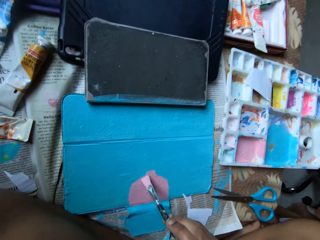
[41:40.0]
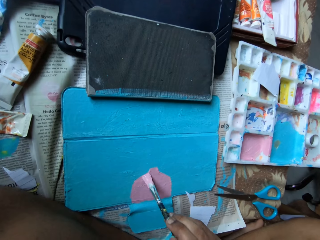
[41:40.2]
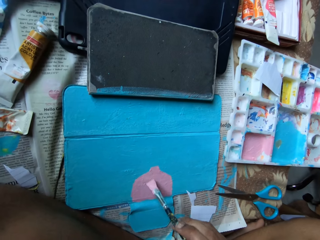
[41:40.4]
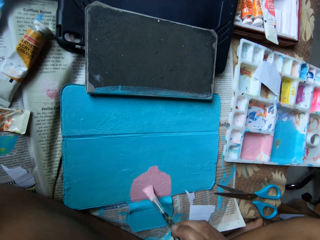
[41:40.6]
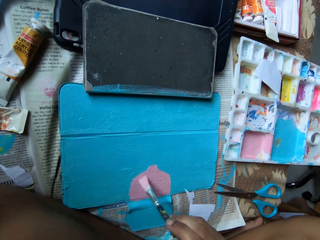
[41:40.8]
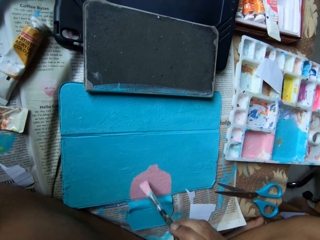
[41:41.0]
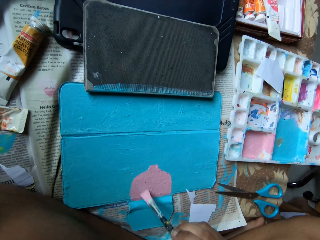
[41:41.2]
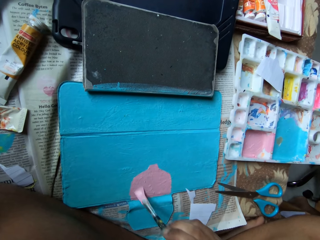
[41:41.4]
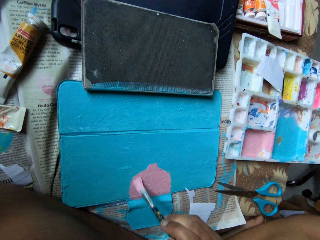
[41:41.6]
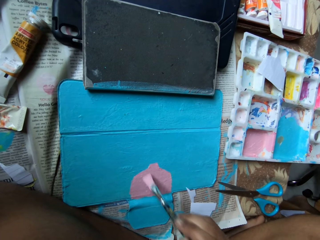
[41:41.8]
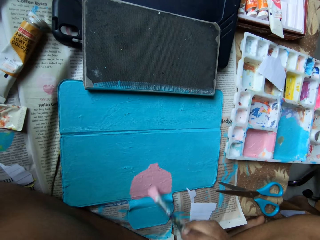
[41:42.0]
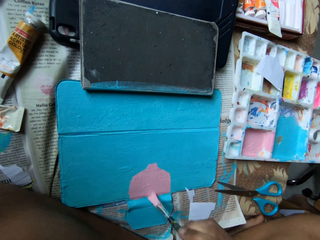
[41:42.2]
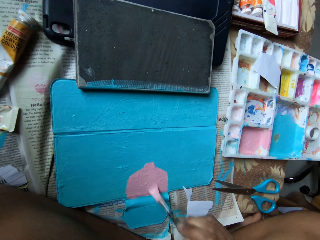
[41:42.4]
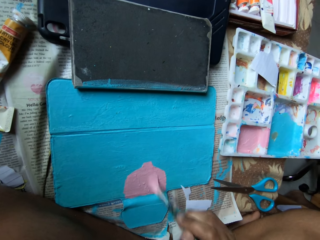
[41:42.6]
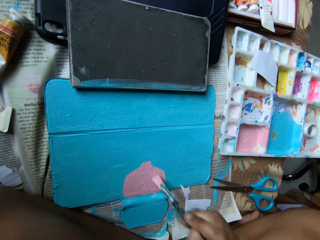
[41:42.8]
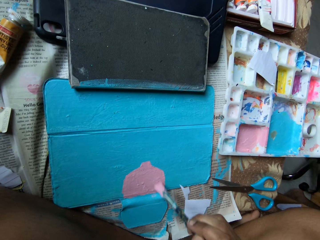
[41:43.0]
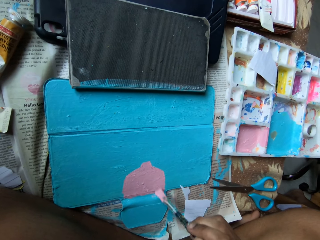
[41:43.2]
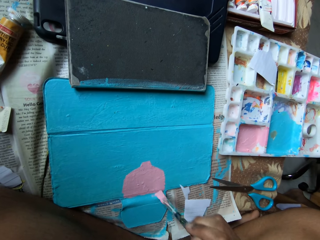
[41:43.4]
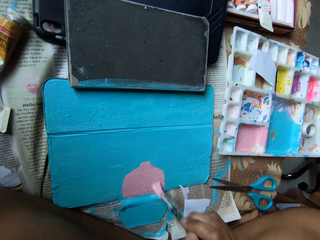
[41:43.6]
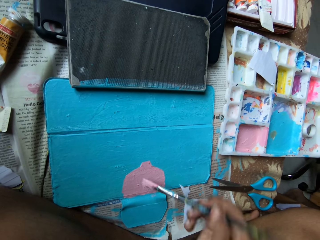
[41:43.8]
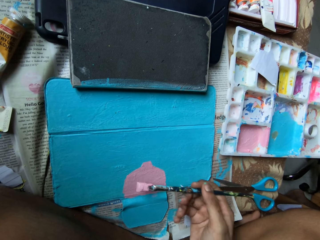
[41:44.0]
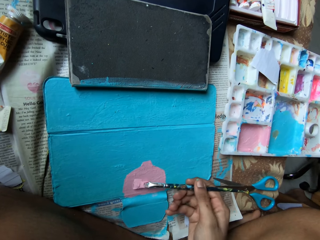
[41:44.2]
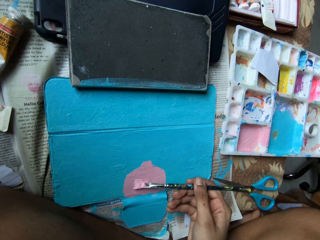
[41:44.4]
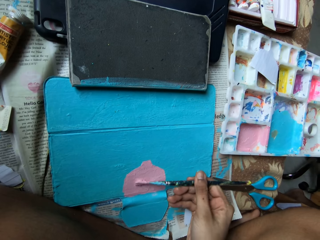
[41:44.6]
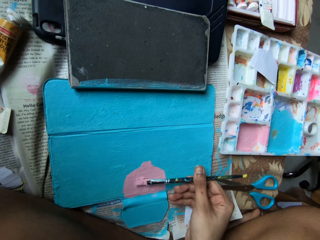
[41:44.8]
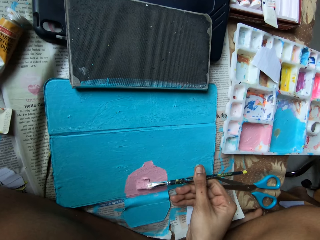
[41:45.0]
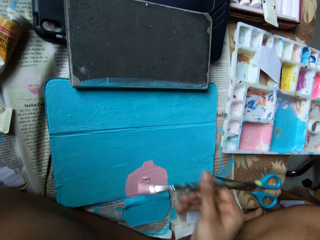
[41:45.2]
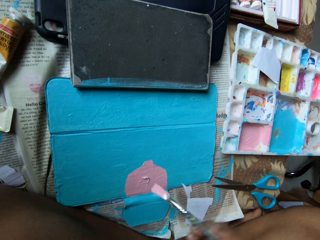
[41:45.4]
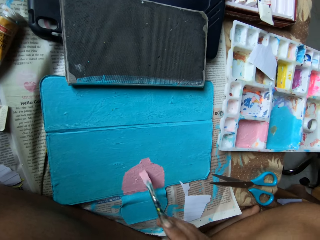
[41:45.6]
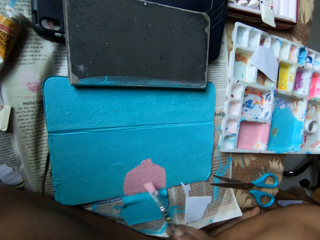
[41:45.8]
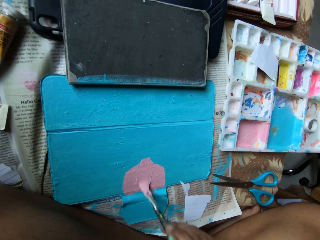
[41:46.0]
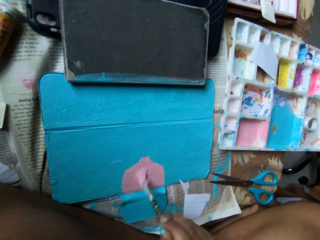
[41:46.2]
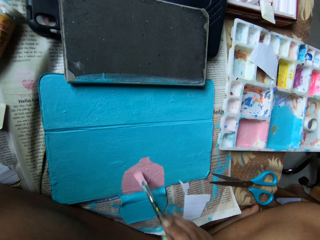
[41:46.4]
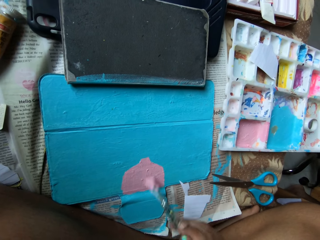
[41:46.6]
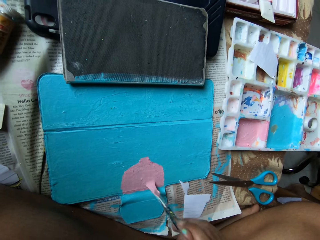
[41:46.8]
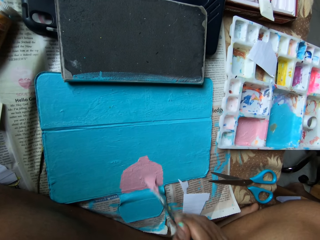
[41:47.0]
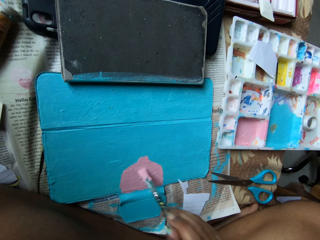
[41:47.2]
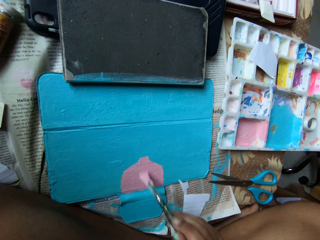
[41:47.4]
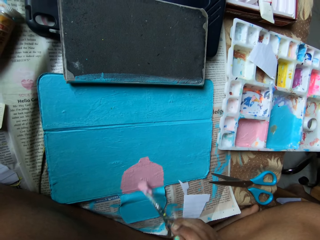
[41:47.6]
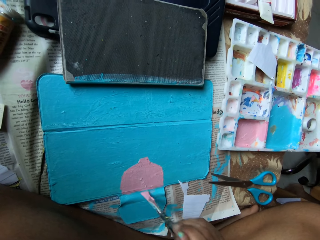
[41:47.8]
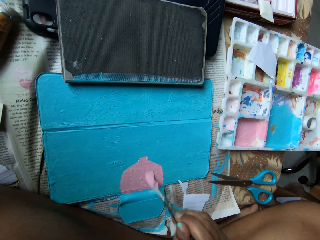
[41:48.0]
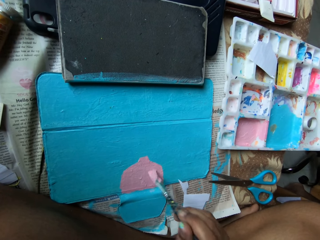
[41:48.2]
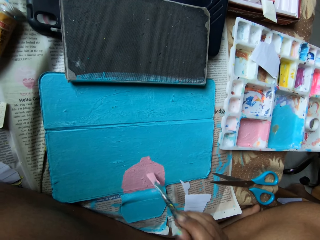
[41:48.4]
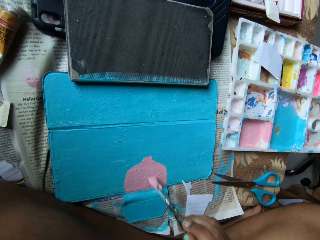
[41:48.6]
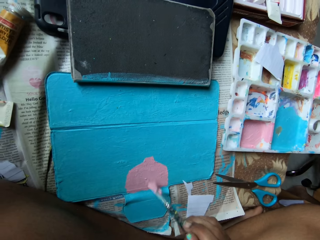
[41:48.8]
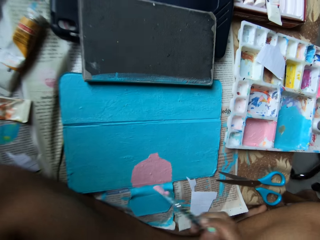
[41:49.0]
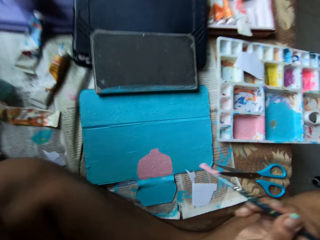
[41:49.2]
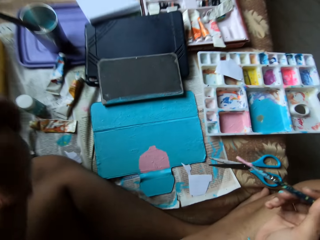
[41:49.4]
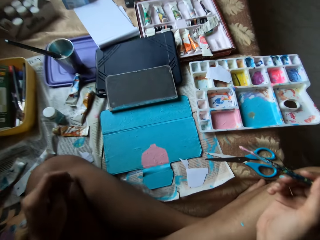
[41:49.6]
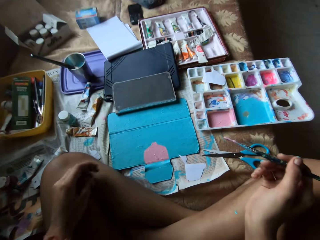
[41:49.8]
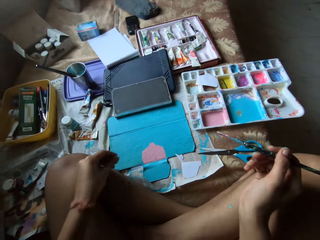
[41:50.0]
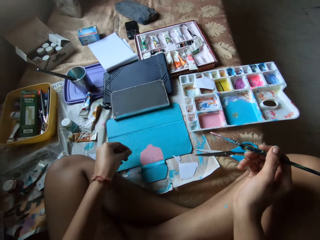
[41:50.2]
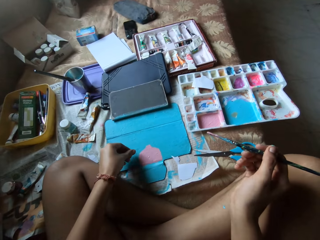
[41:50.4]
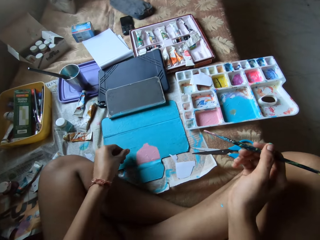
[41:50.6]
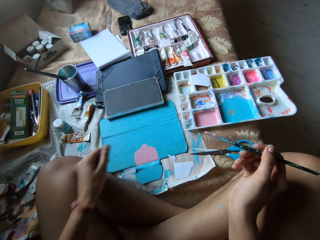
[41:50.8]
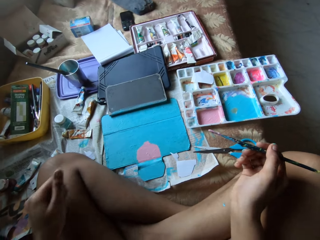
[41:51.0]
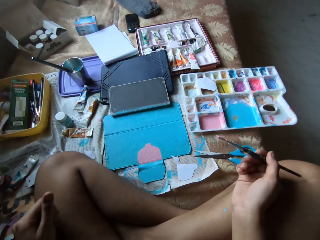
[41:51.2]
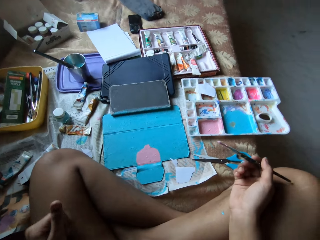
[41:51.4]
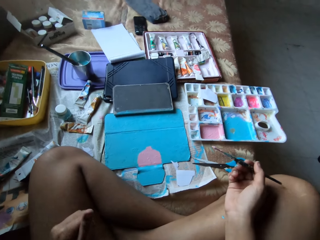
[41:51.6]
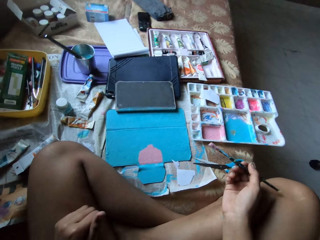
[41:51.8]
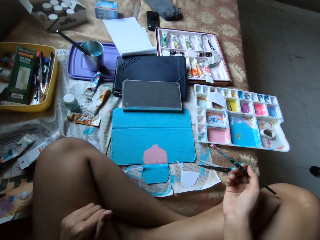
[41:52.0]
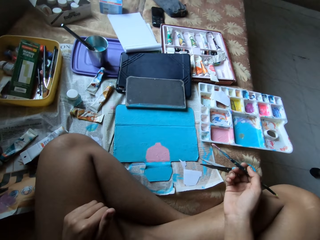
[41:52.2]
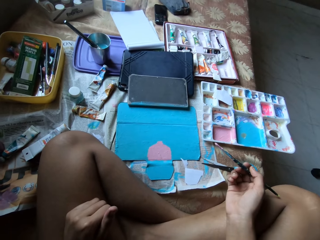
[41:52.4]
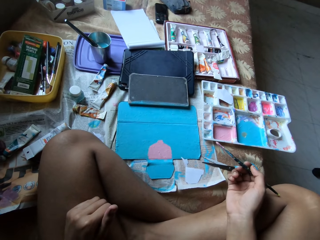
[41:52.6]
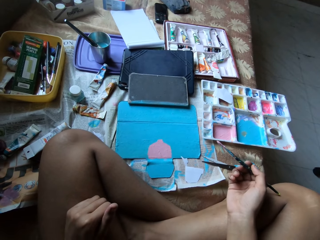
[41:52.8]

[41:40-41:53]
The camera wearer paints the case or tablet cover on the bed with the paint brush in his right hand. He stares at the paints on the tablet cover.

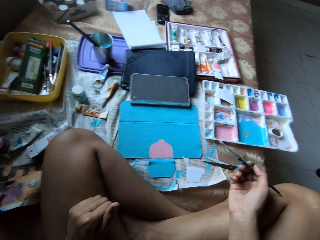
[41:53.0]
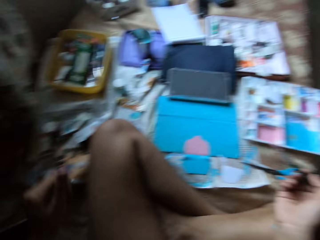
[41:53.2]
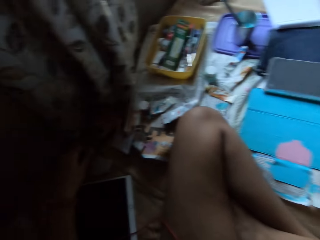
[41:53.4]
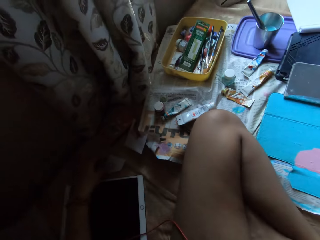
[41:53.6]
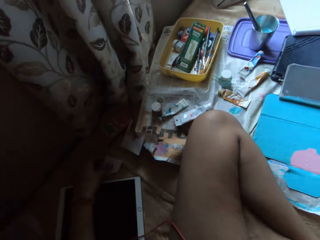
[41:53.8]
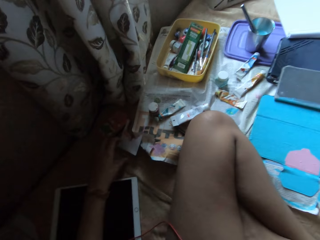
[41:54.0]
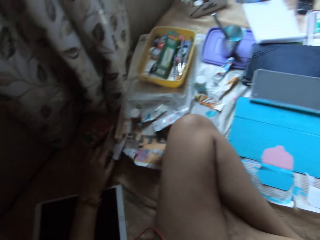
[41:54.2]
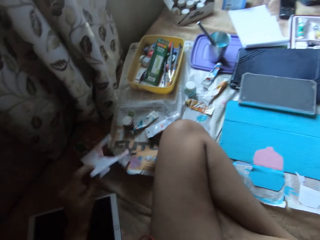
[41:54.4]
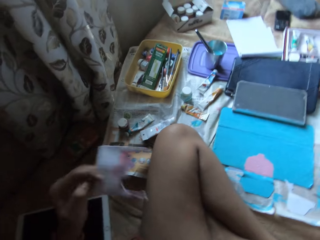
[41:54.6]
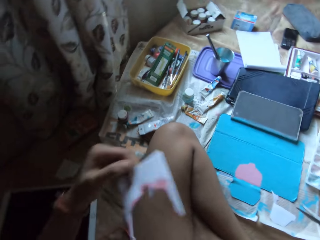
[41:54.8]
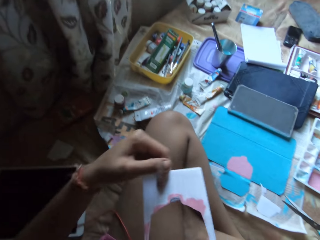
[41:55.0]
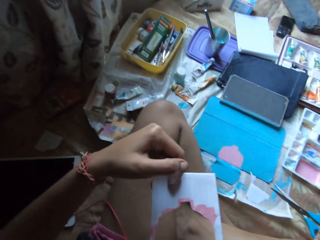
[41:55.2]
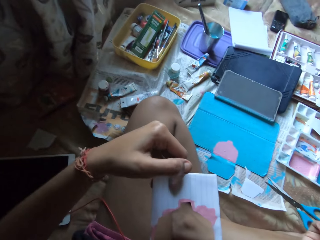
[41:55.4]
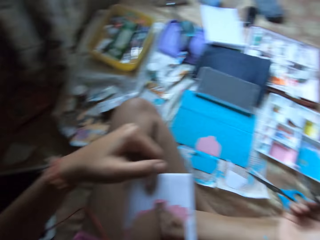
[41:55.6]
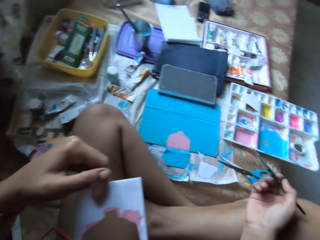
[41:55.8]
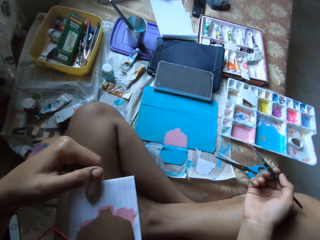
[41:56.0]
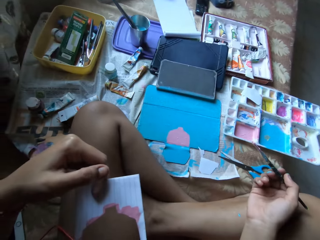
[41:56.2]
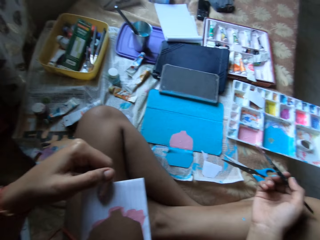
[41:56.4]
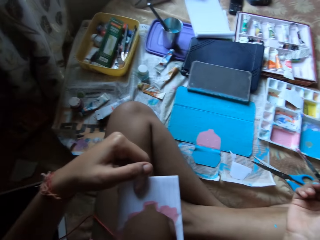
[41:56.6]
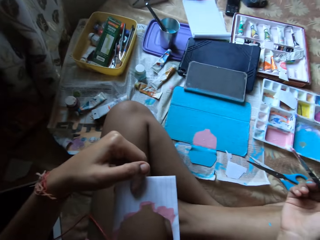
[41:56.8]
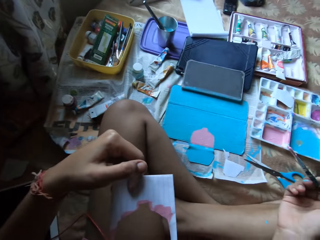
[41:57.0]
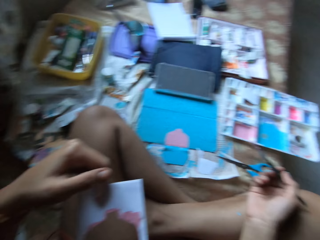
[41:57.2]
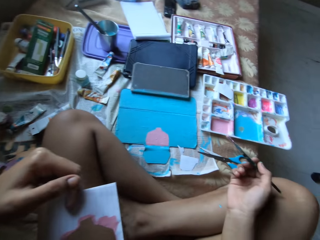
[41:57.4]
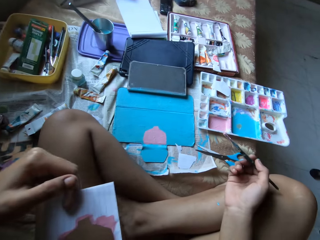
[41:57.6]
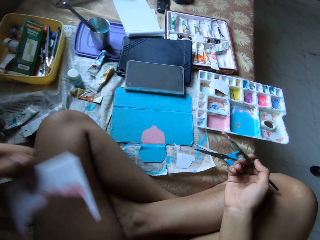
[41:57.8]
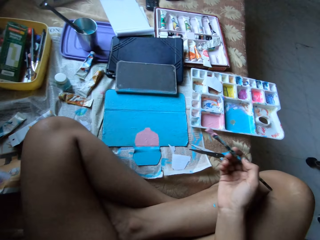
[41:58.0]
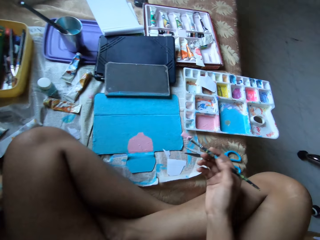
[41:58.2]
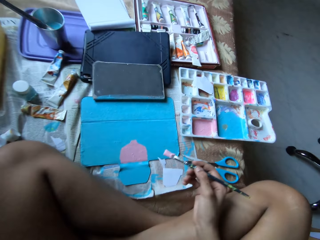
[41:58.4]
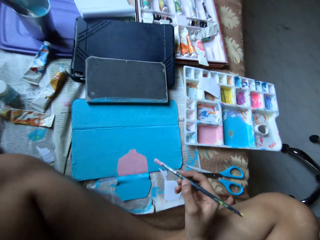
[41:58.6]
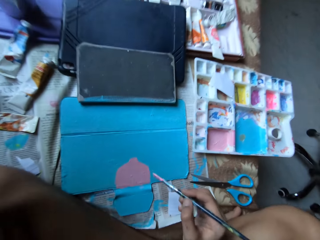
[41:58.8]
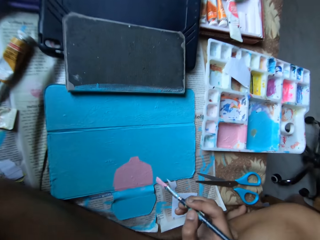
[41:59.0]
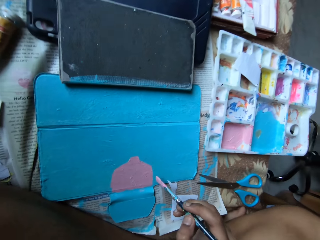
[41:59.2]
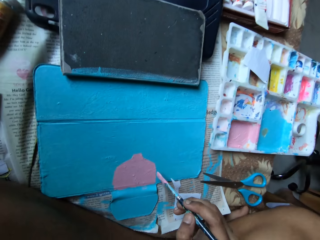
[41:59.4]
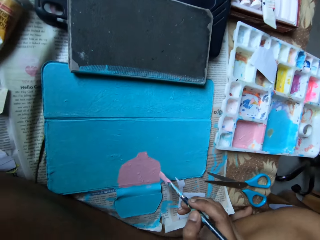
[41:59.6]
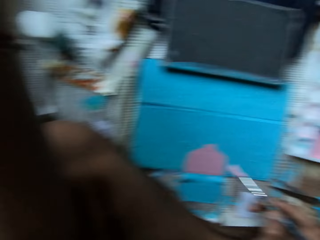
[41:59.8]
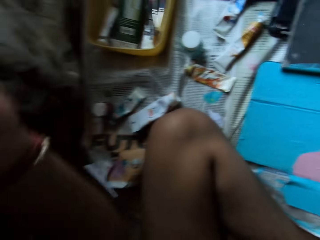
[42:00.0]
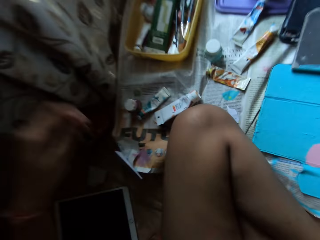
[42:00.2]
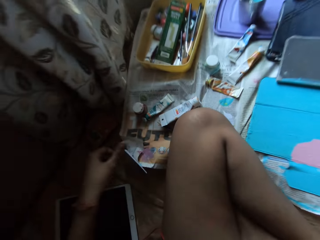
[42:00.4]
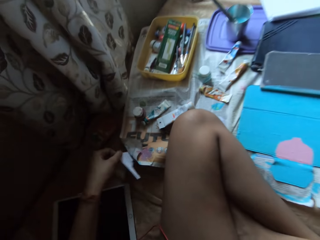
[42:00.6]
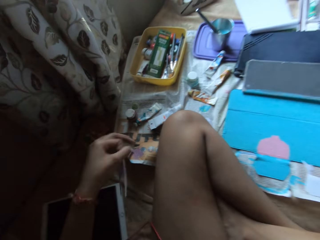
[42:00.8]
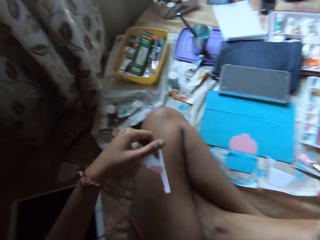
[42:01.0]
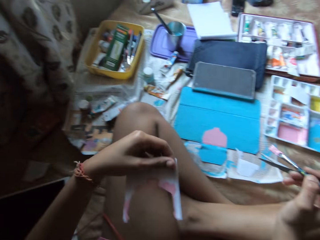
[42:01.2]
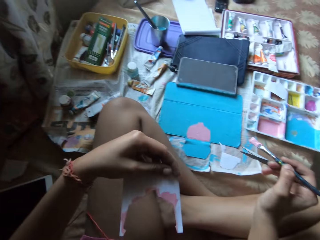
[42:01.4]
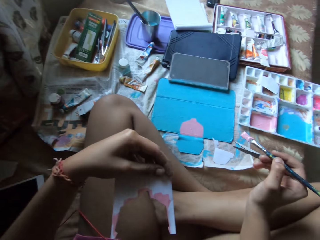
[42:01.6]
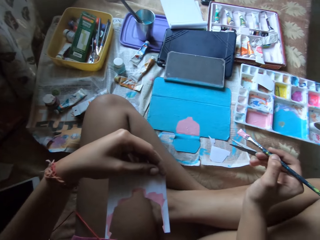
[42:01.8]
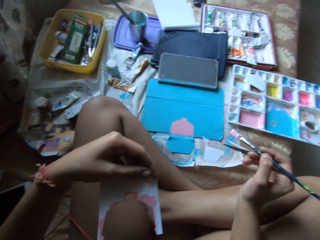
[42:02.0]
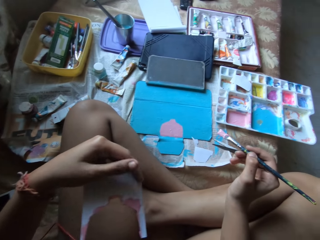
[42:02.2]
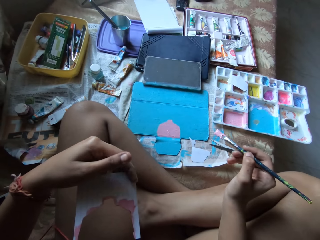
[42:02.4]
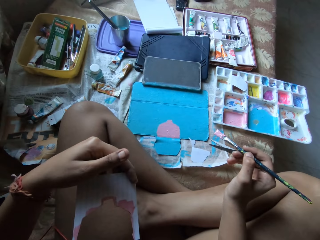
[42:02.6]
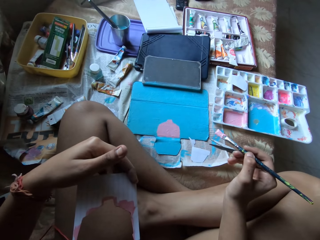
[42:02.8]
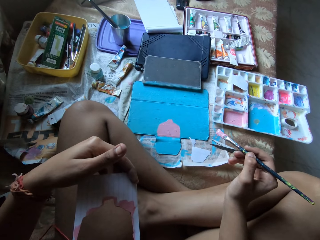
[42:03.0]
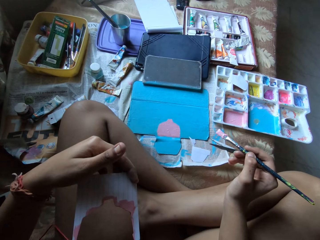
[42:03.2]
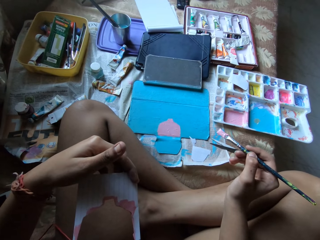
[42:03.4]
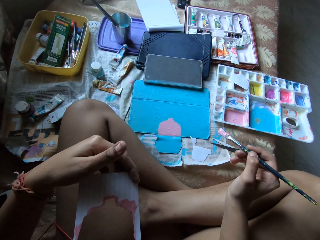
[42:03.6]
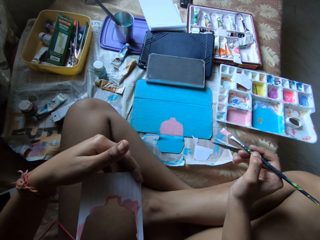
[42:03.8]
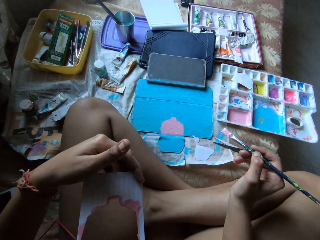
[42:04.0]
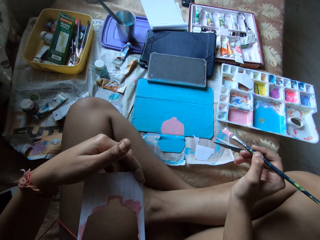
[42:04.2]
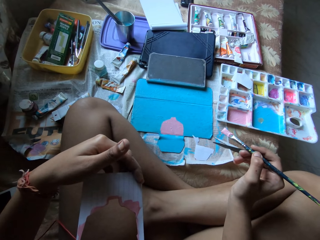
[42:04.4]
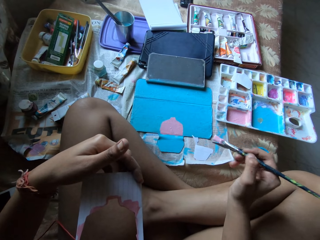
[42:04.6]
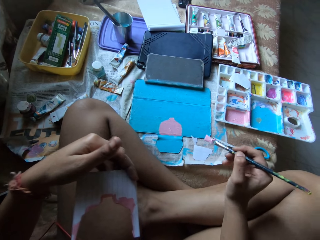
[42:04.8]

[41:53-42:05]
The camera wearer looks around. He picks the piece of paper or plastic object from the bed with his left hand. He stares at the plastic object in his hand. He puts the plastic object on the floor. He paints on the tablet cover with a paint brush. He looks around. He picks the piece of paper from the bed with his left hand. He stares at the plastic object in his hand.
